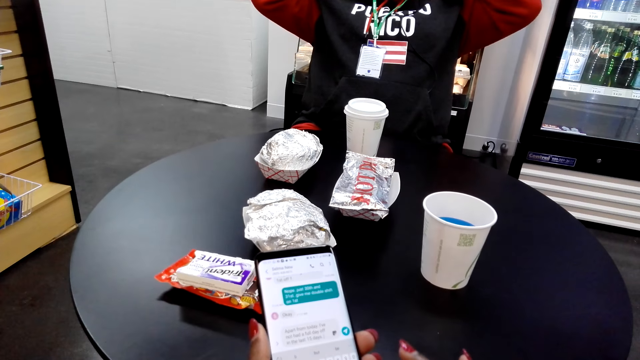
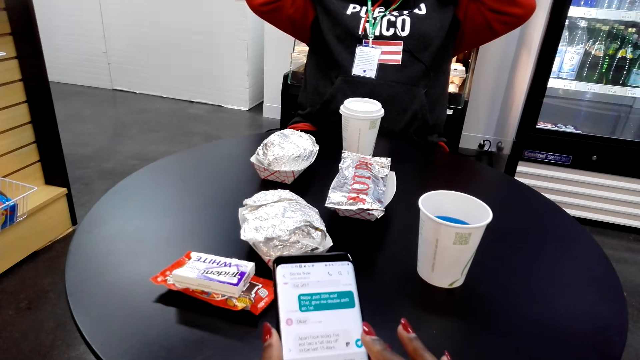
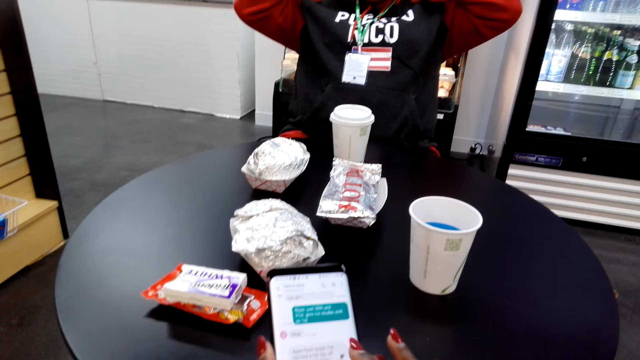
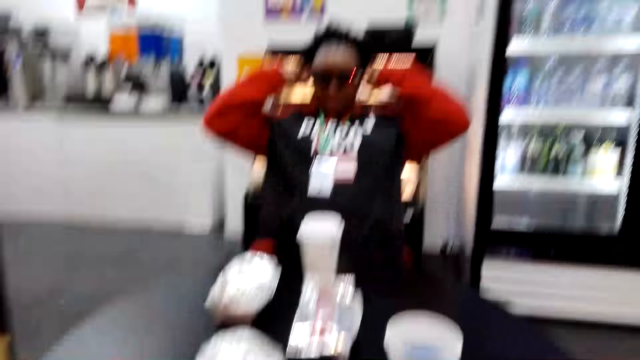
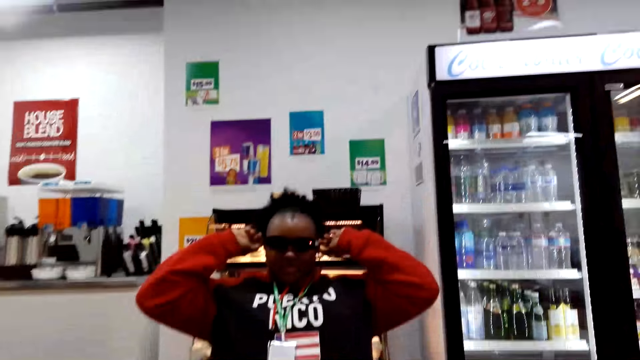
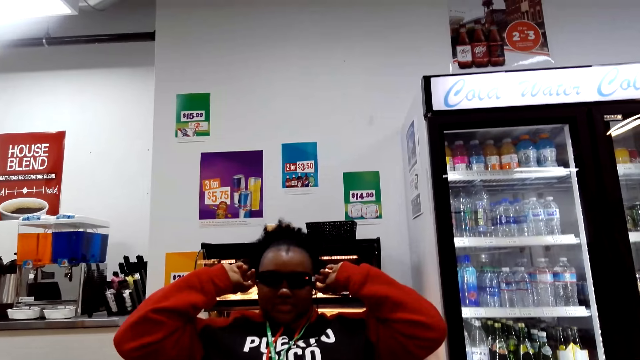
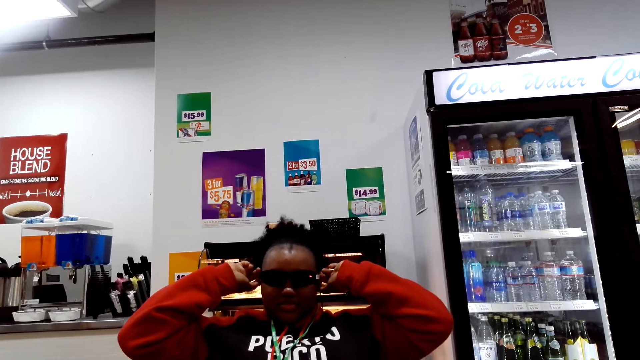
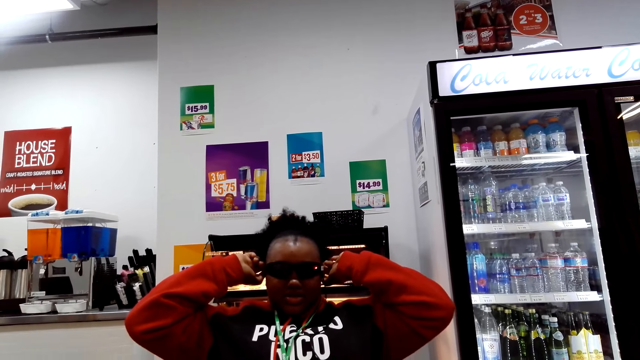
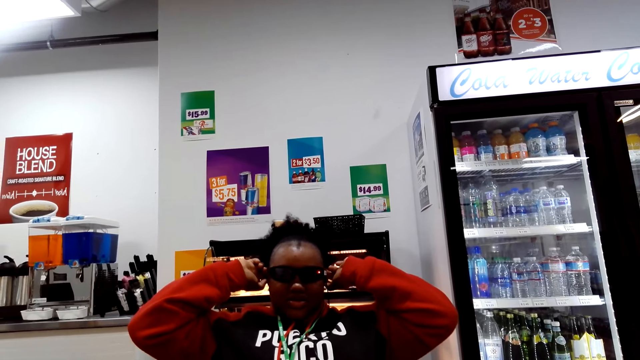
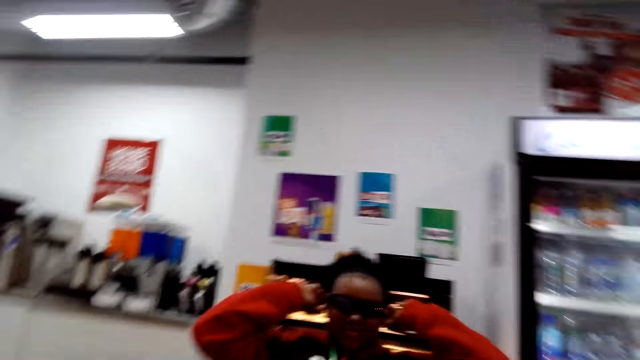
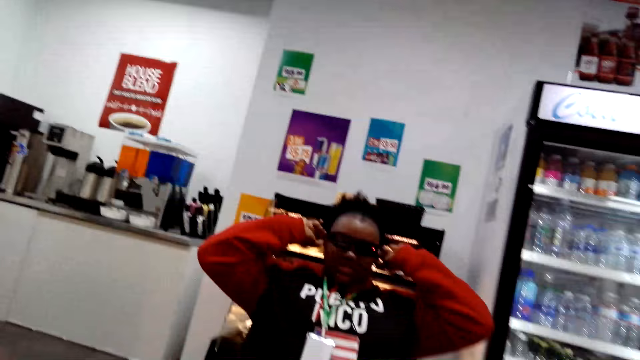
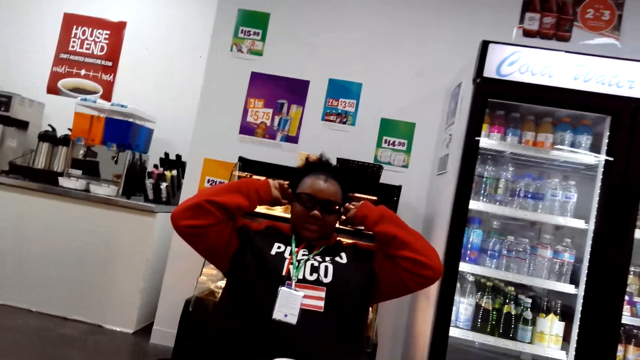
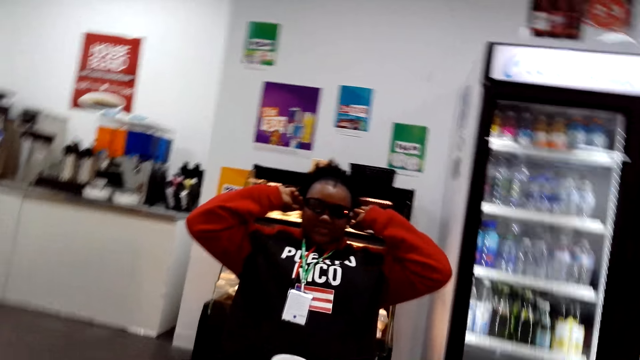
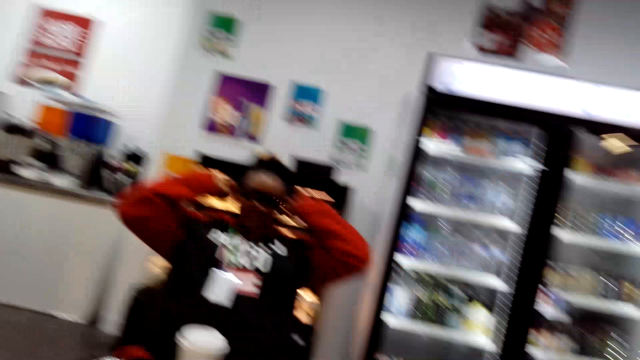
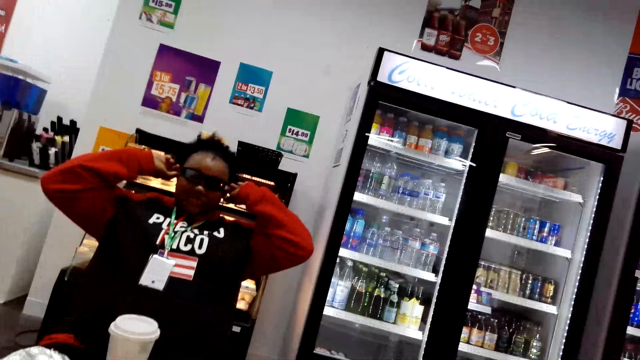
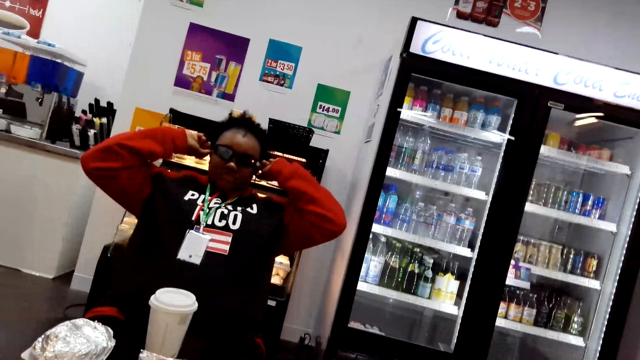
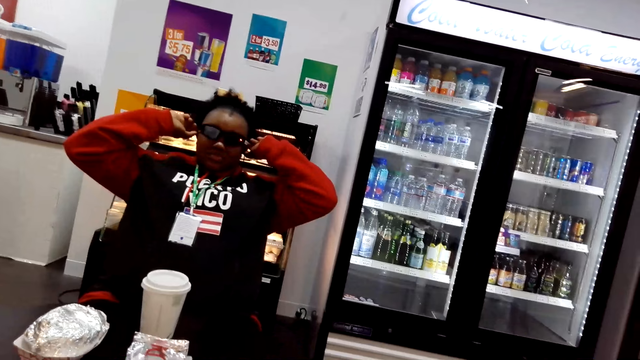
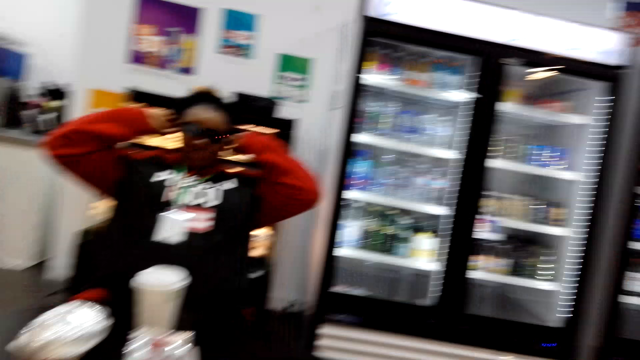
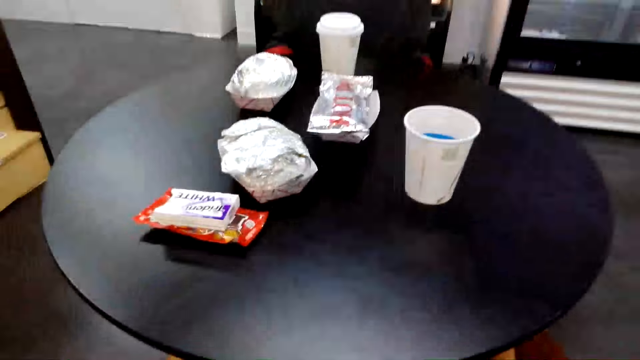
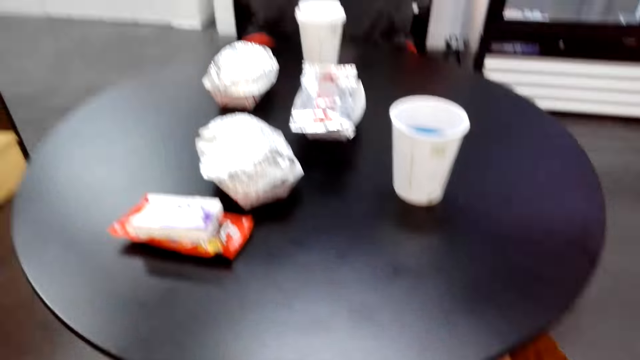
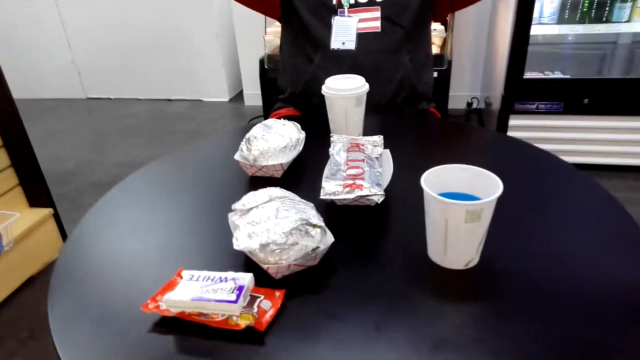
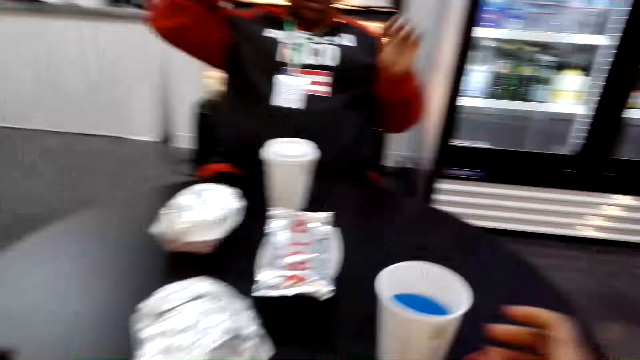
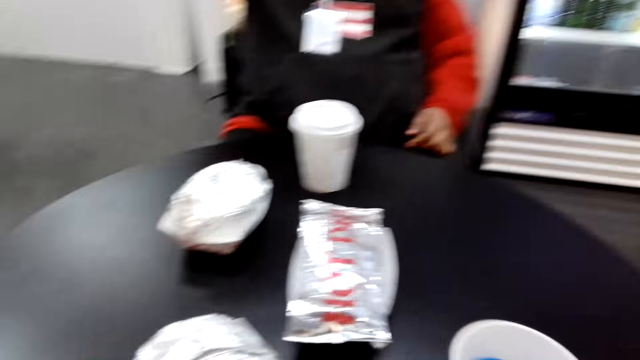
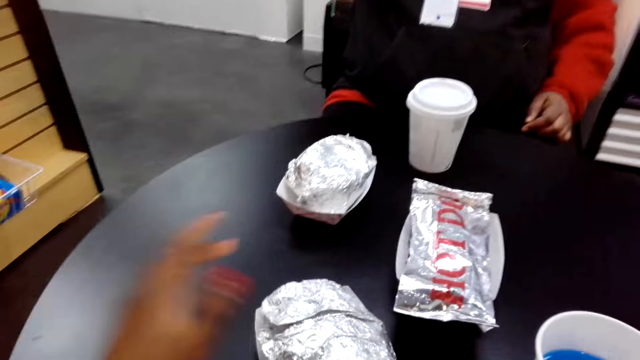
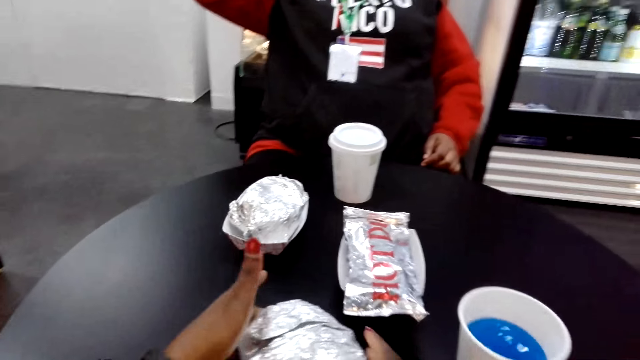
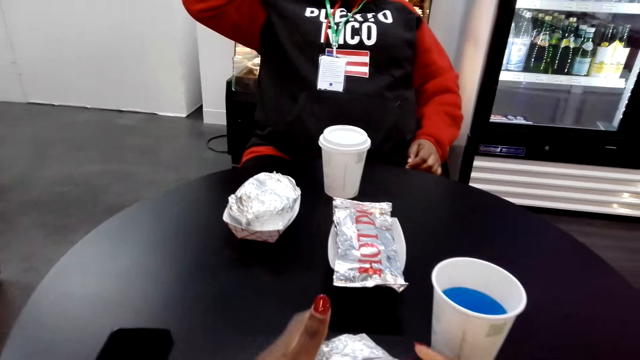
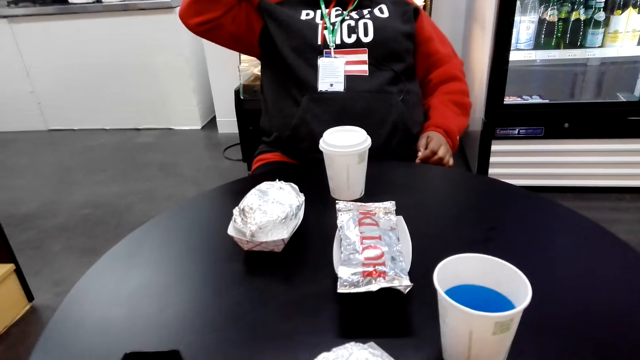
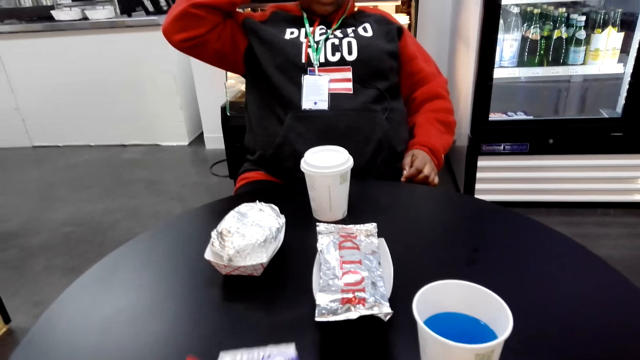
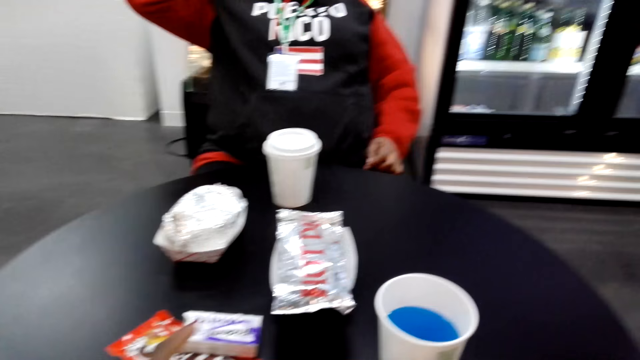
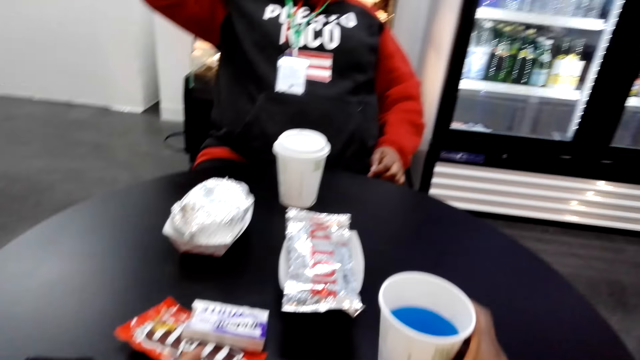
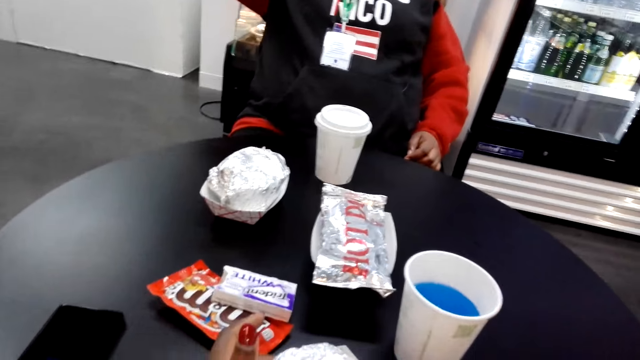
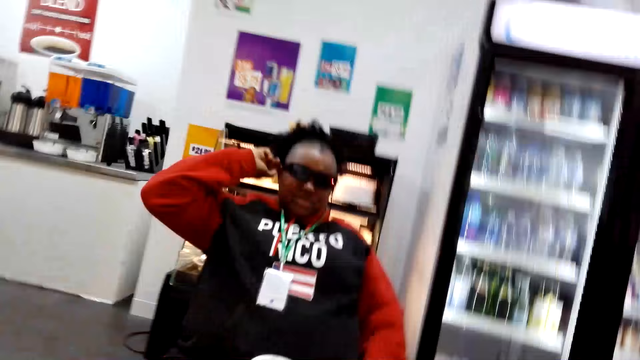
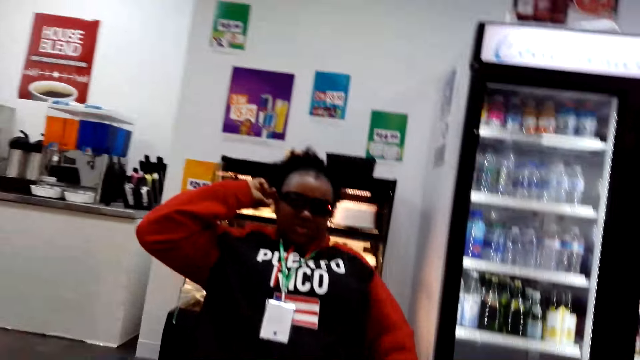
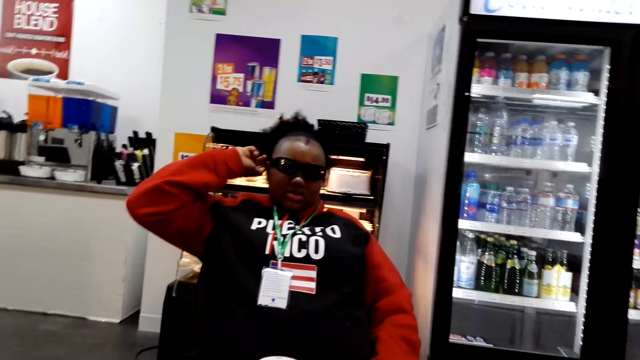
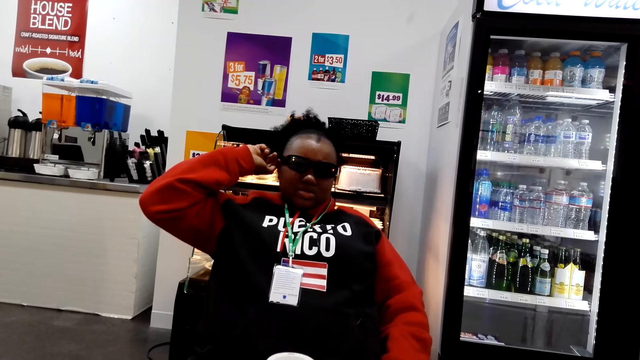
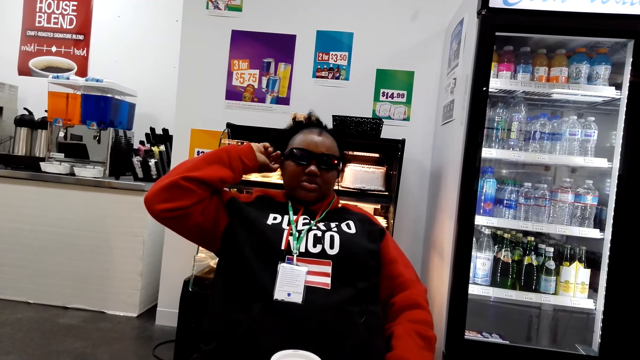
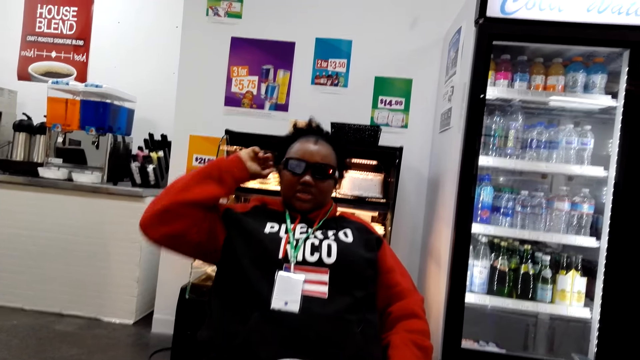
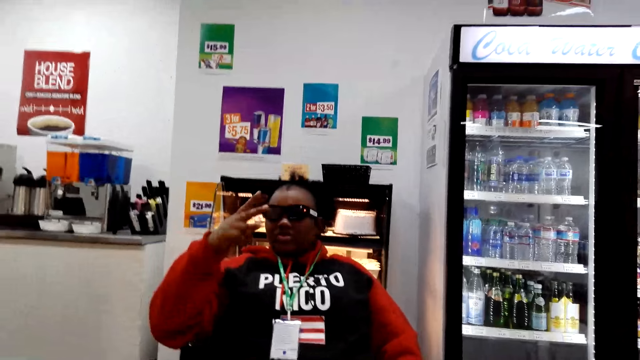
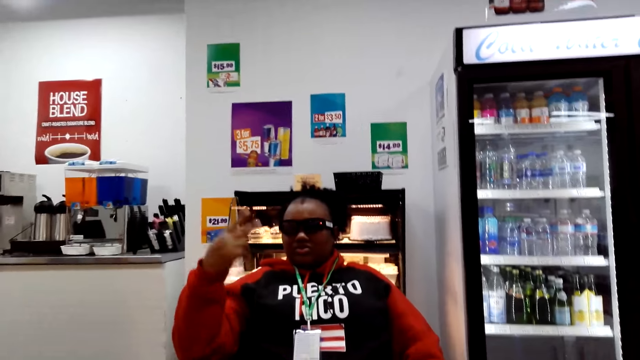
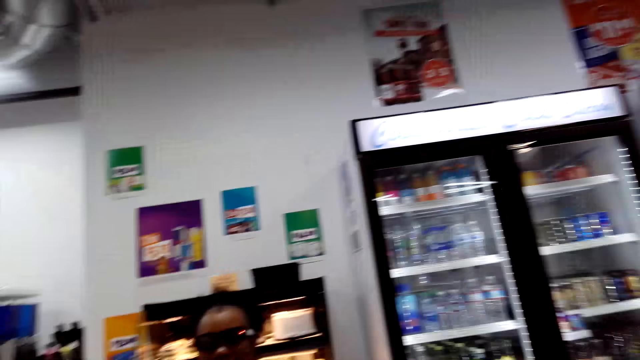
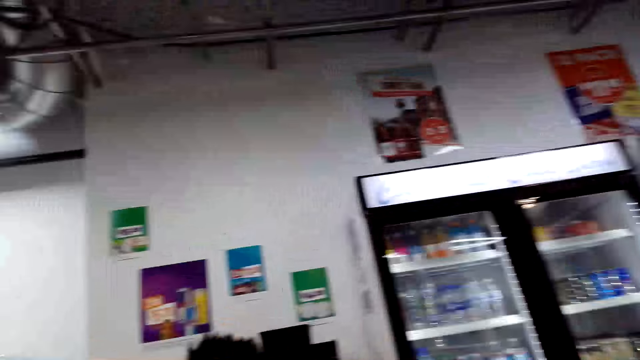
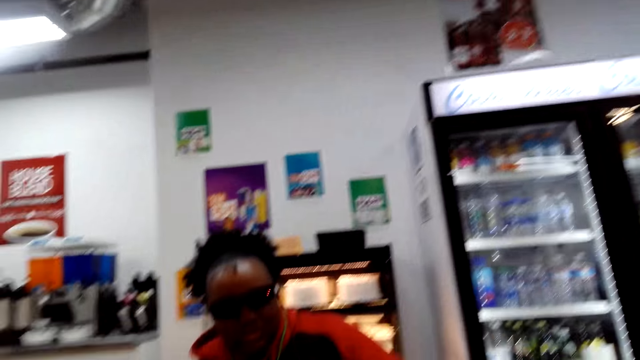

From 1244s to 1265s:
The camera wearer converses with a woman. They touch the foiled food on top of the table. They pick up the tumbler on top of the table. They converse with the woman.
